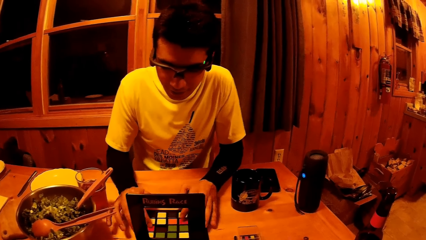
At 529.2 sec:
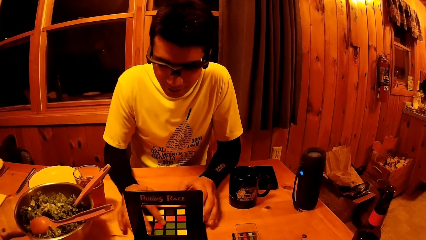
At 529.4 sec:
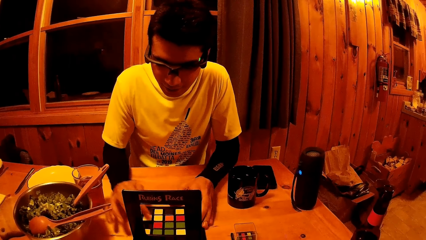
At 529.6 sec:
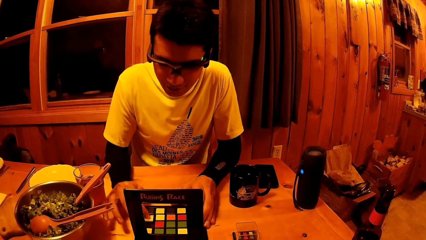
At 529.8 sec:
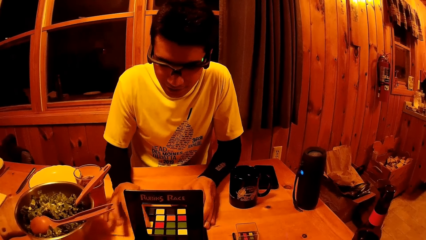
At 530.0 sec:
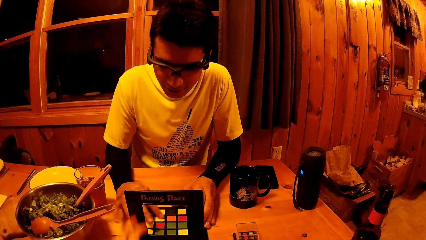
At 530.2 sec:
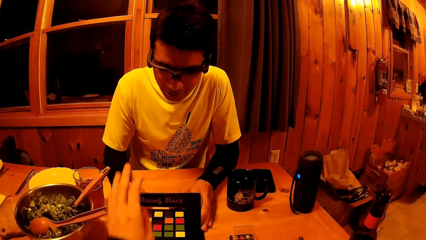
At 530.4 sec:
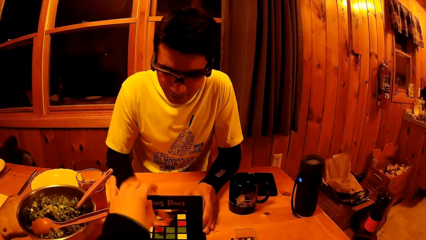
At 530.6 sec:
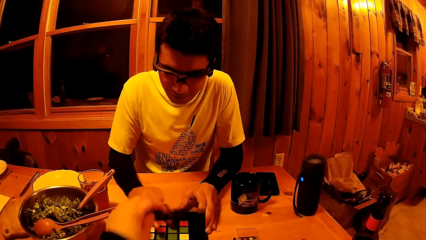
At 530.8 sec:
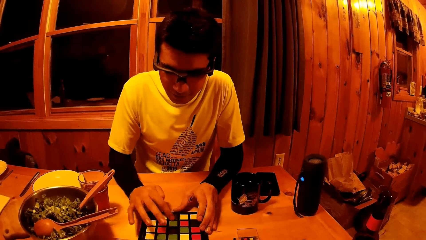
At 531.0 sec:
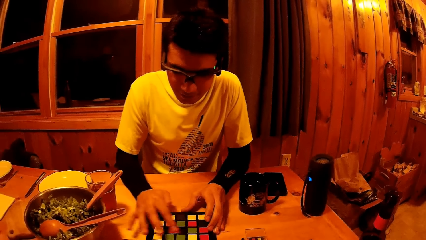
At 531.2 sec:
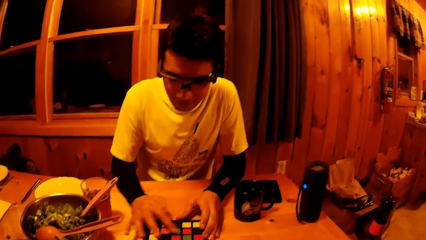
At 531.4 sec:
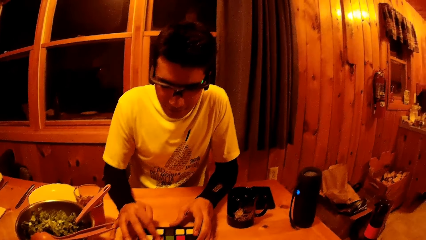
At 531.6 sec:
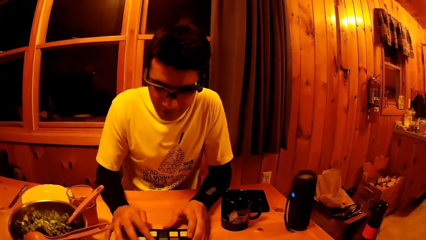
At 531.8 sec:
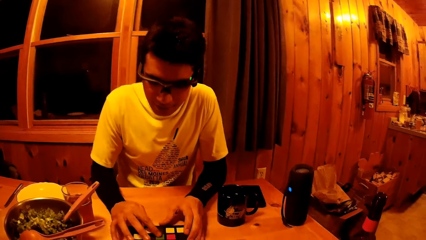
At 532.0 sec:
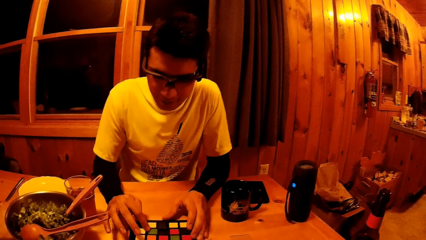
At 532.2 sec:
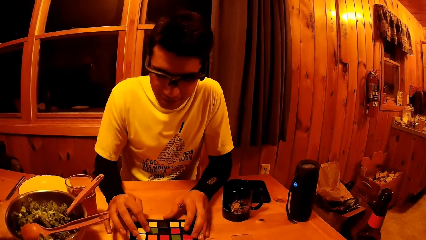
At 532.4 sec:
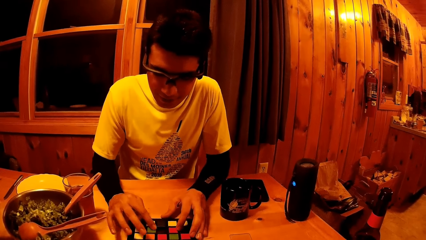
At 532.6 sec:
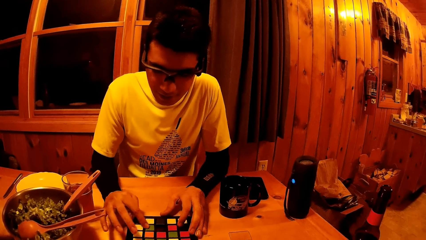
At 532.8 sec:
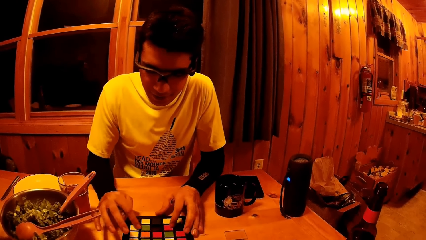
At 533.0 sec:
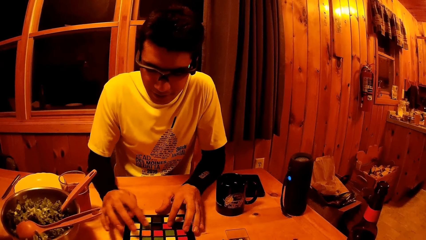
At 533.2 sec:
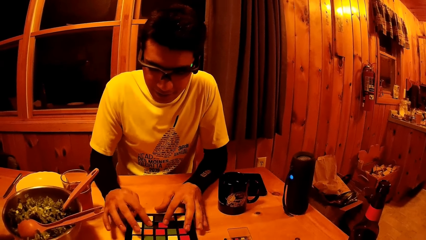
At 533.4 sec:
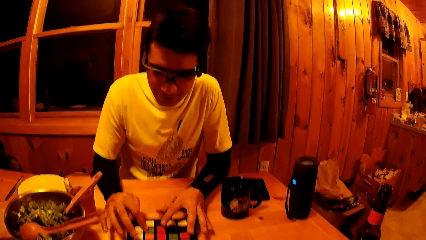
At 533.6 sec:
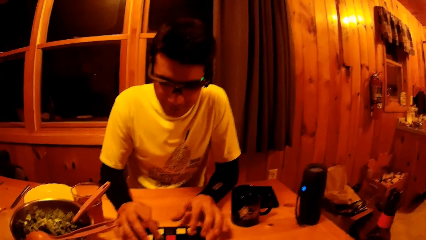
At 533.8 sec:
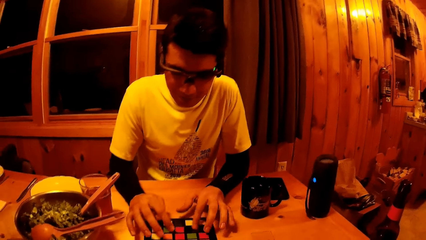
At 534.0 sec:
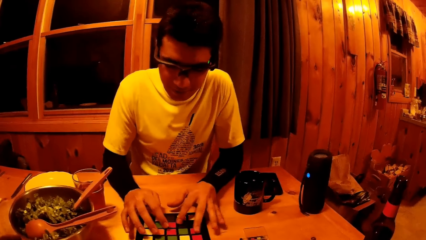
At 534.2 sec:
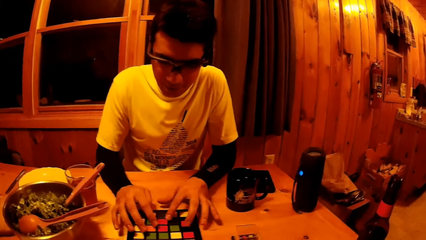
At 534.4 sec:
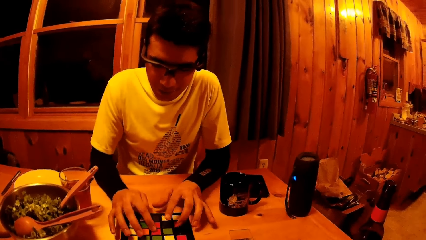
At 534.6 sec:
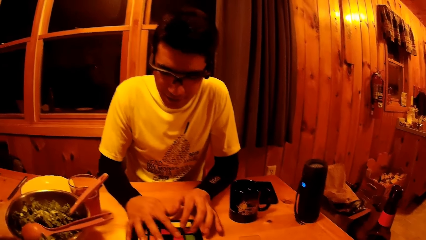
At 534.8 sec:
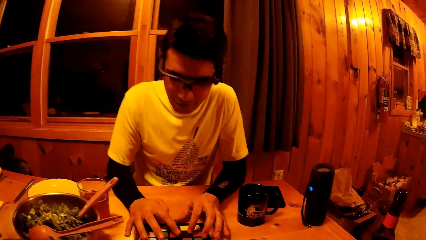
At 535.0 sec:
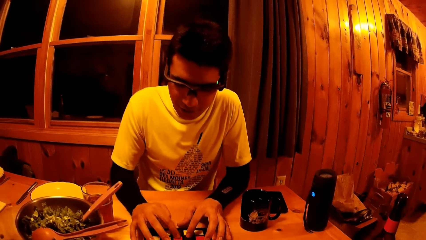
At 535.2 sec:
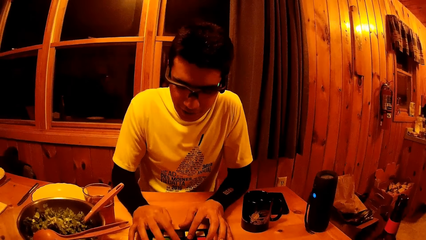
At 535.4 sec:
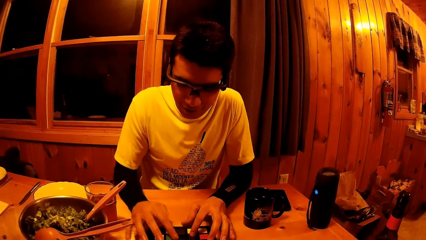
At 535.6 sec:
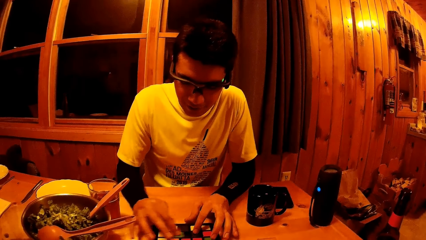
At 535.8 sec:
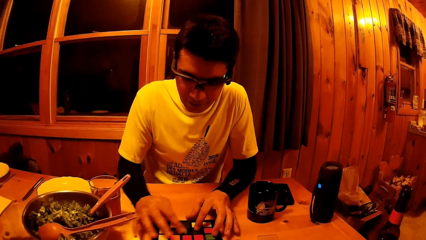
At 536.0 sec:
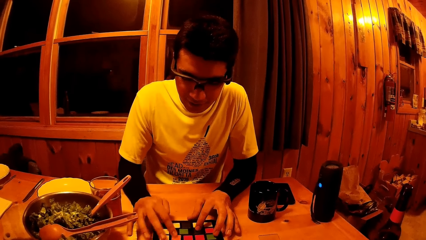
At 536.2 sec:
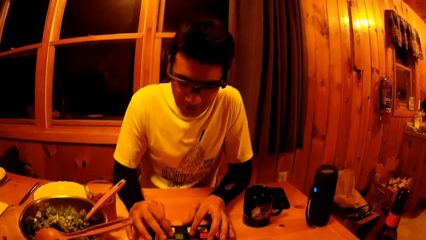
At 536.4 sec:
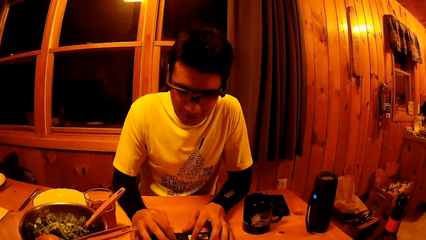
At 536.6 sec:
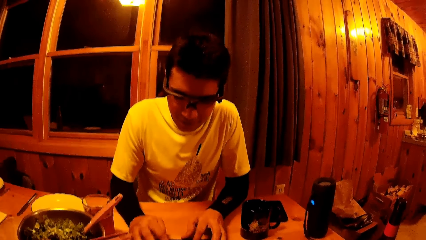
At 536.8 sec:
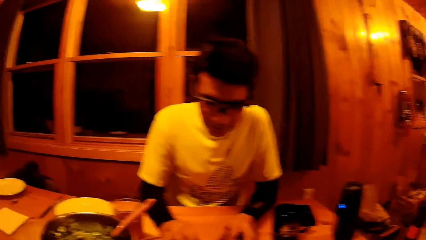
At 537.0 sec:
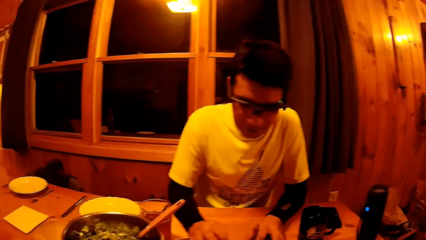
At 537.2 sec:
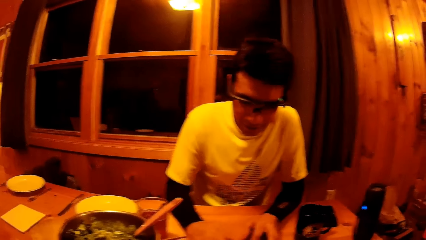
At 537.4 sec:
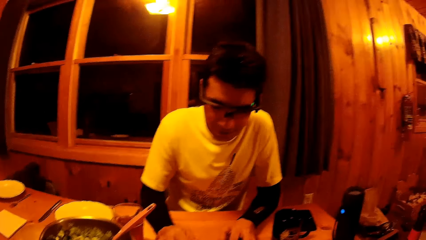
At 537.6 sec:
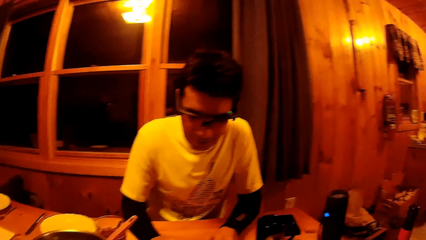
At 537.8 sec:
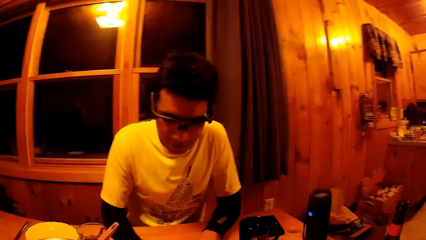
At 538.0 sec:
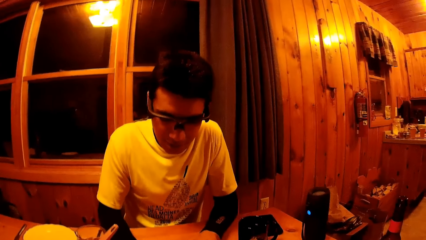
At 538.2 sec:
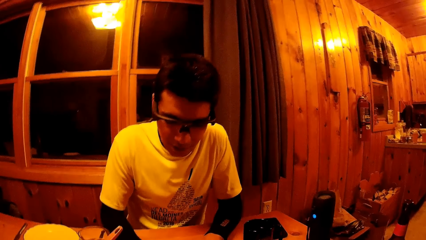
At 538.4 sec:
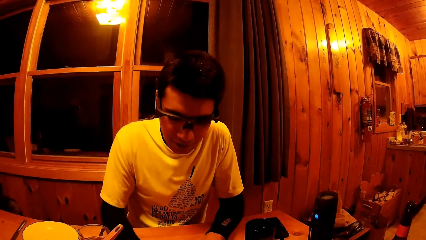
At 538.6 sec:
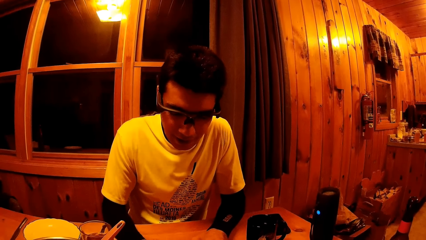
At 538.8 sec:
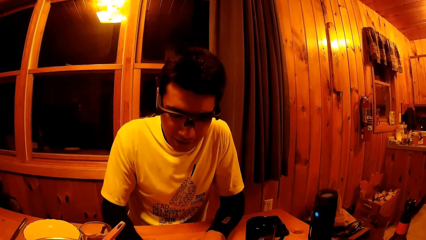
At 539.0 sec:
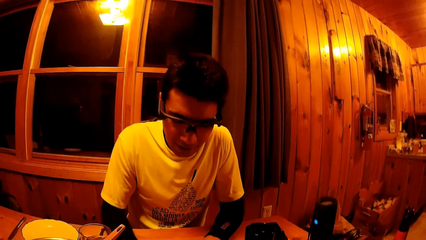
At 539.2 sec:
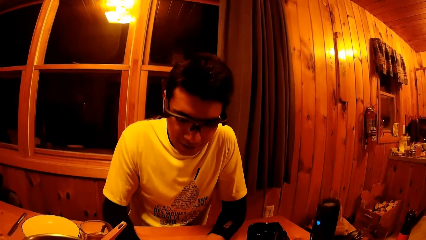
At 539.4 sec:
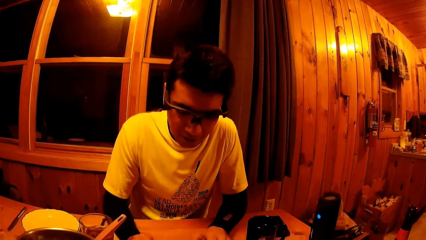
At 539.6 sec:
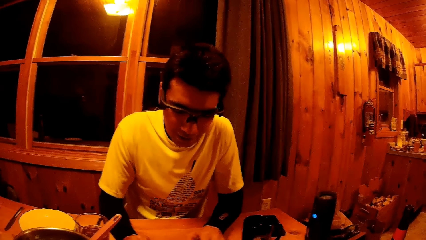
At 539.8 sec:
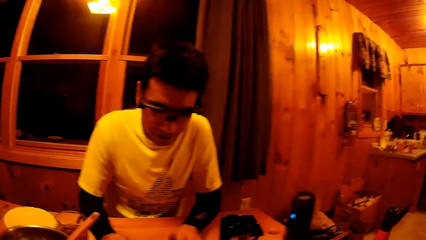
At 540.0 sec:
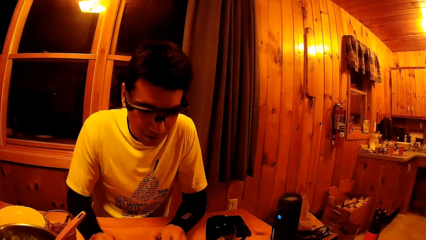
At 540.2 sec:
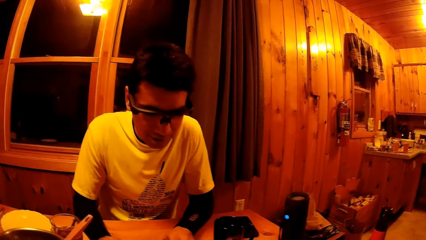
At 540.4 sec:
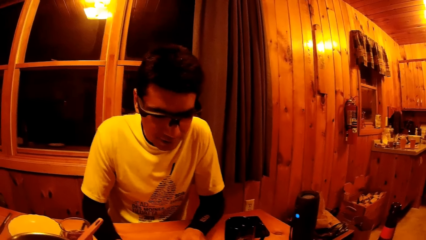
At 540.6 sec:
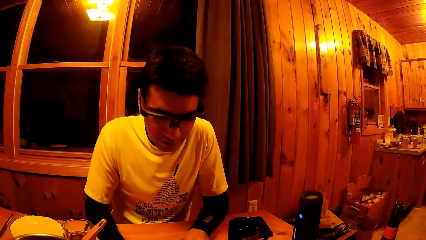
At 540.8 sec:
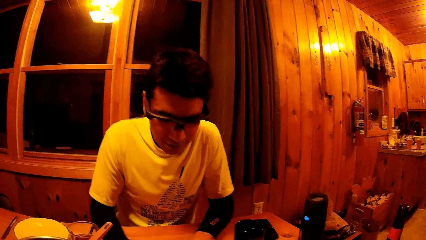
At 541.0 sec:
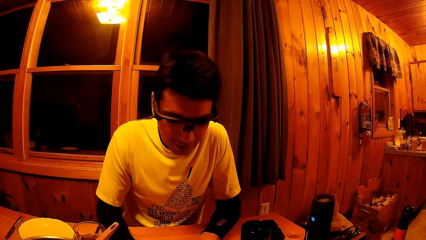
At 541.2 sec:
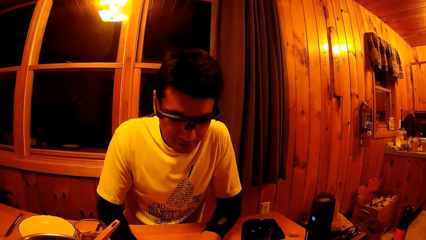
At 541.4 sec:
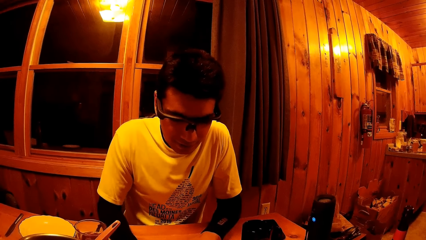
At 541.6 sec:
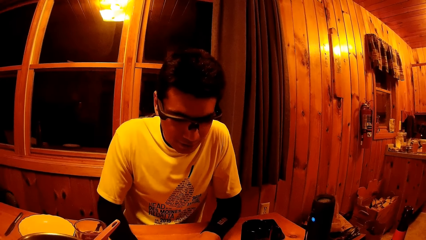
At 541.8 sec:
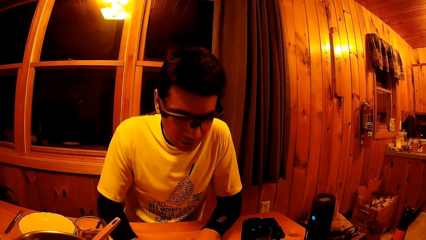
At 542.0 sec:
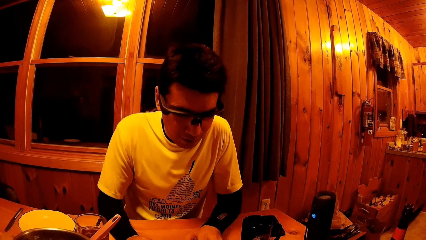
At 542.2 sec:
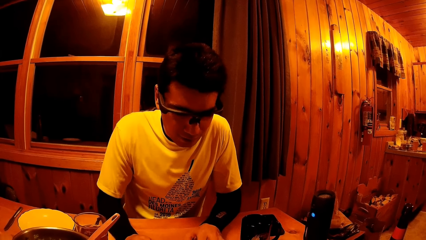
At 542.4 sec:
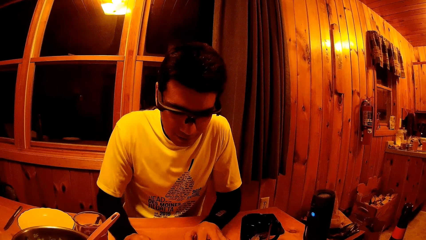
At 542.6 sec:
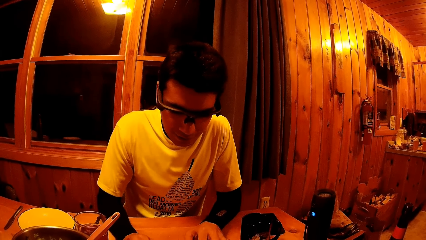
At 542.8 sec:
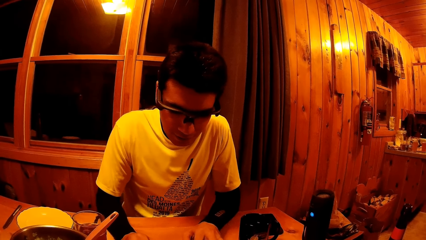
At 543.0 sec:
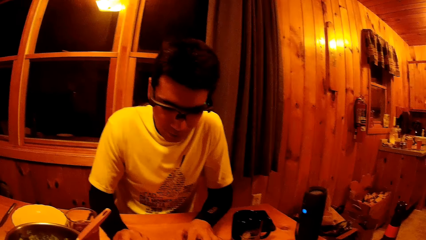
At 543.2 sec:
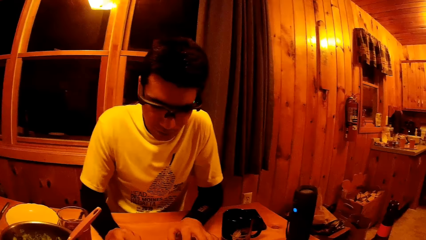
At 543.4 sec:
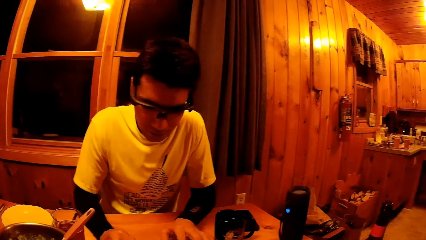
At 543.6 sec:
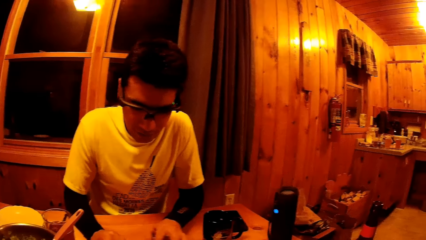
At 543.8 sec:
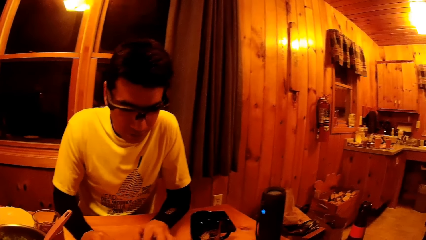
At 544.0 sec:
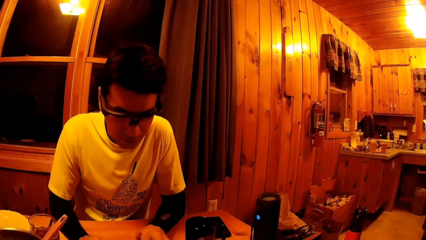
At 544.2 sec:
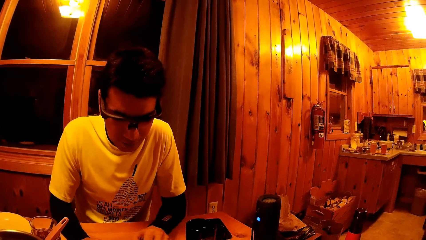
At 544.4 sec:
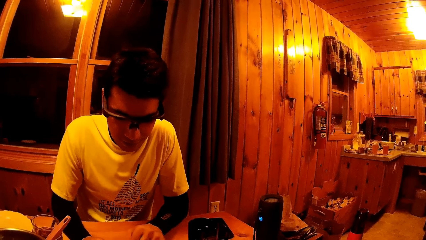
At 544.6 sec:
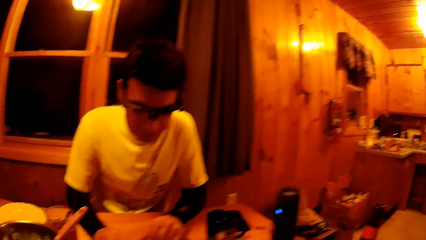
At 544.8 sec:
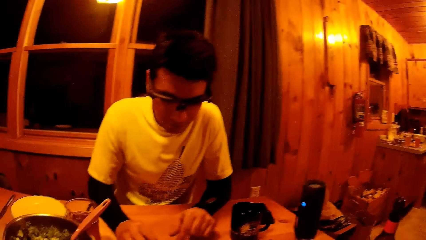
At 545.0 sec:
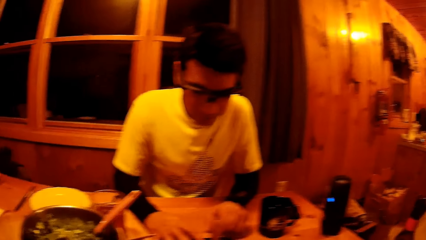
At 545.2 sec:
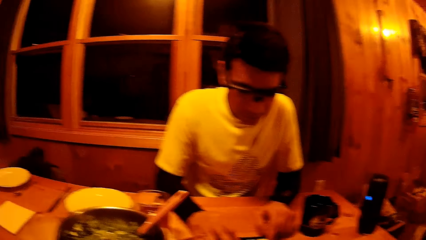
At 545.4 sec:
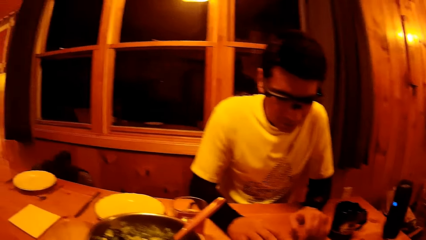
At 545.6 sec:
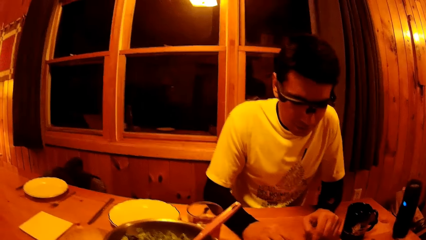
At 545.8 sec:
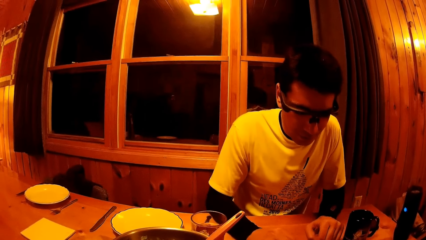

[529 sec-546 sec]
The camera wearer lowers a game part with her left hand.
